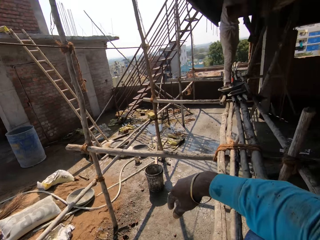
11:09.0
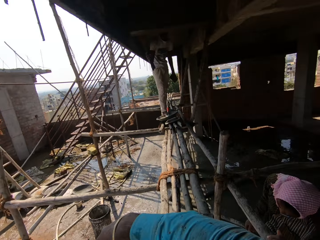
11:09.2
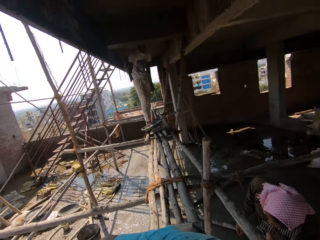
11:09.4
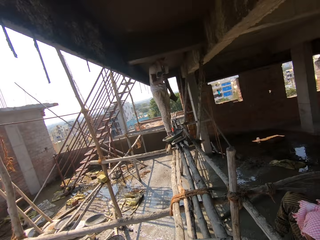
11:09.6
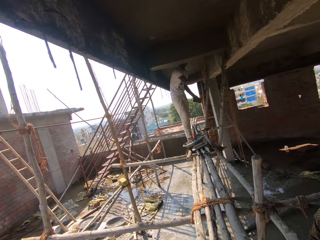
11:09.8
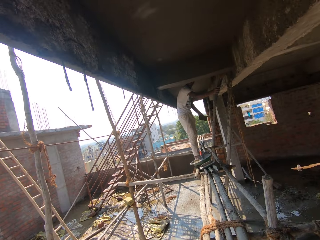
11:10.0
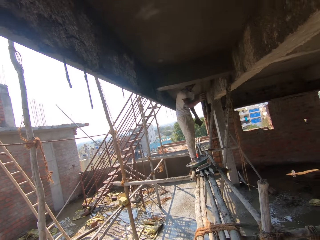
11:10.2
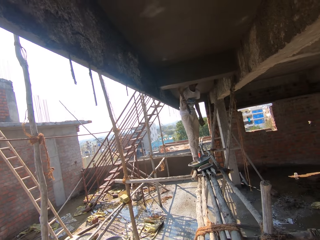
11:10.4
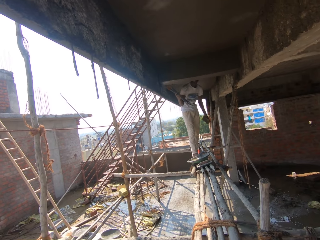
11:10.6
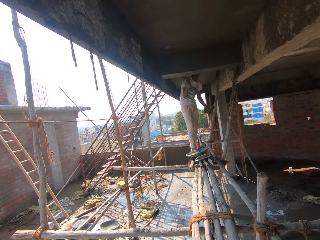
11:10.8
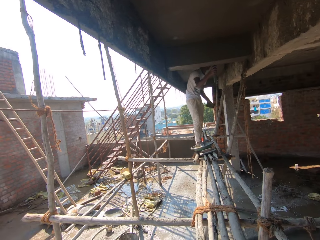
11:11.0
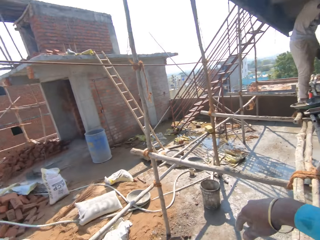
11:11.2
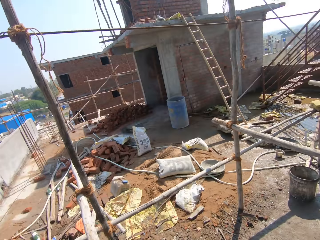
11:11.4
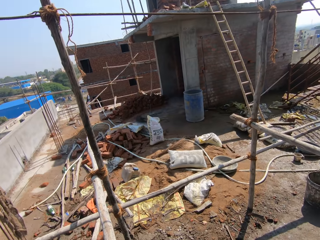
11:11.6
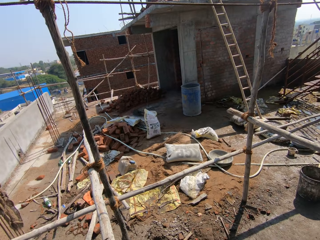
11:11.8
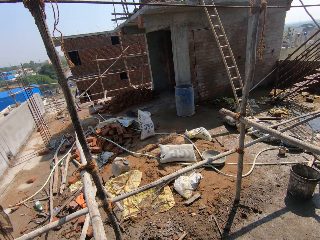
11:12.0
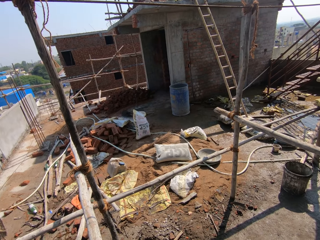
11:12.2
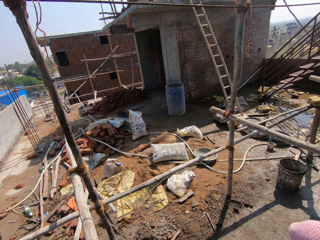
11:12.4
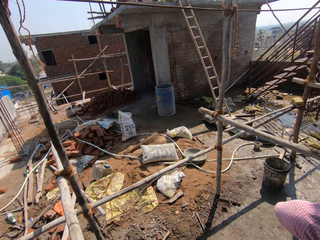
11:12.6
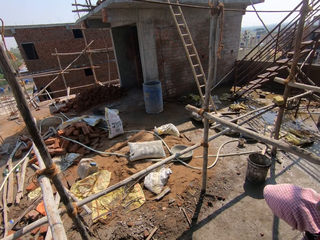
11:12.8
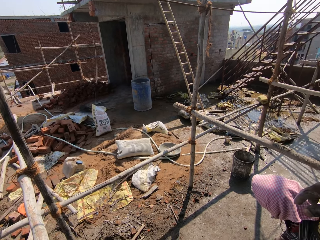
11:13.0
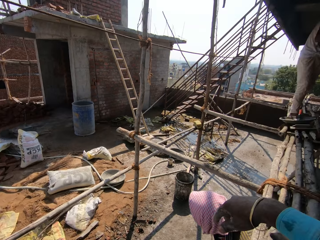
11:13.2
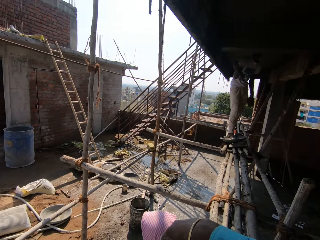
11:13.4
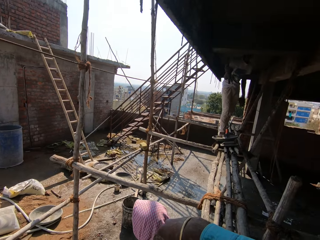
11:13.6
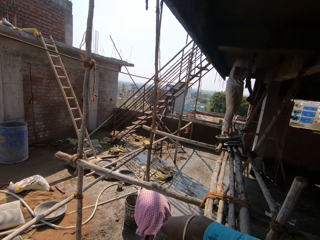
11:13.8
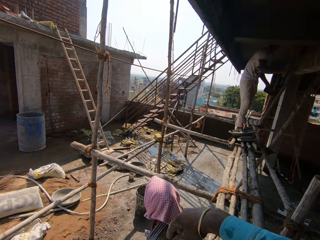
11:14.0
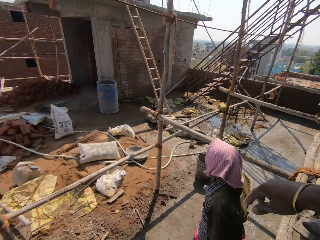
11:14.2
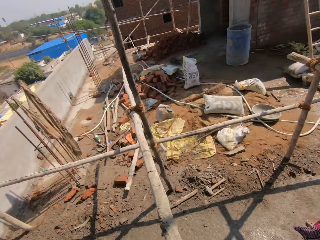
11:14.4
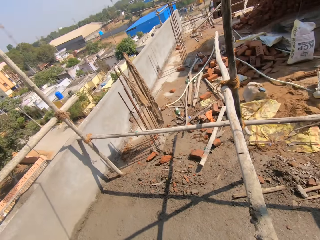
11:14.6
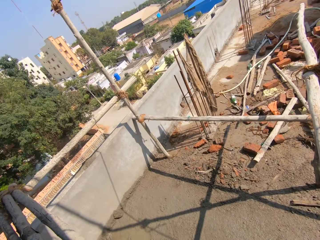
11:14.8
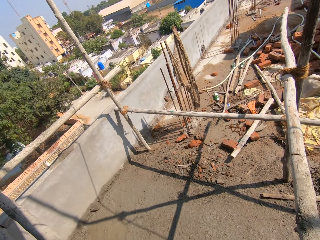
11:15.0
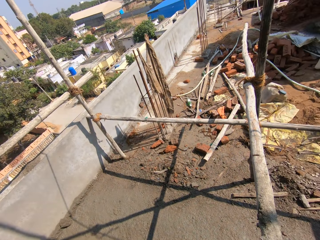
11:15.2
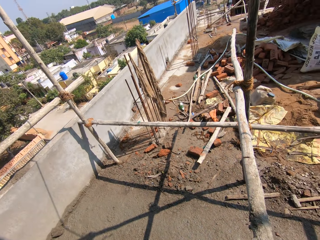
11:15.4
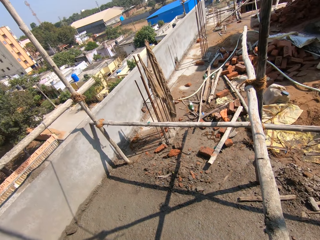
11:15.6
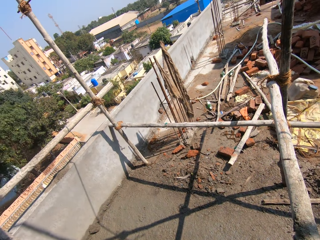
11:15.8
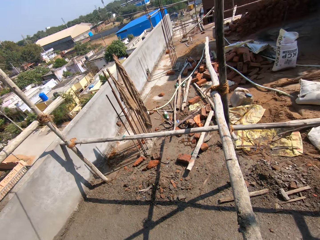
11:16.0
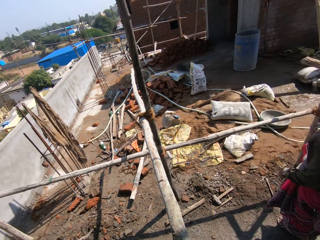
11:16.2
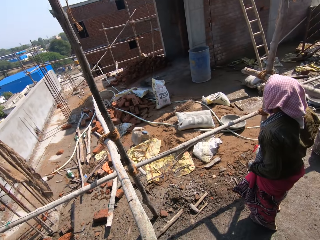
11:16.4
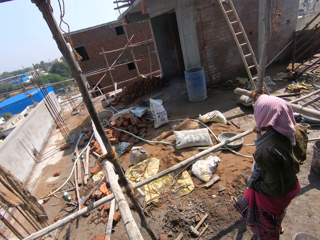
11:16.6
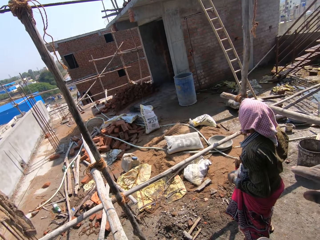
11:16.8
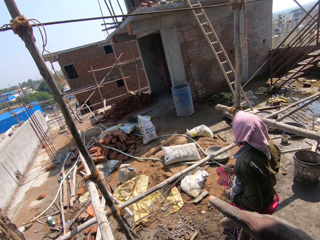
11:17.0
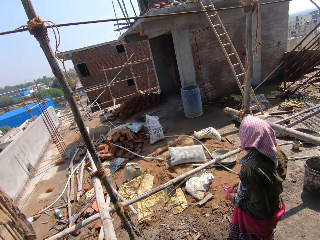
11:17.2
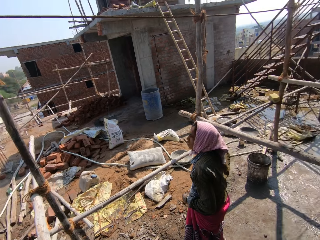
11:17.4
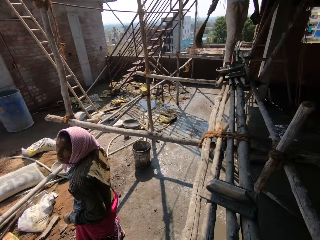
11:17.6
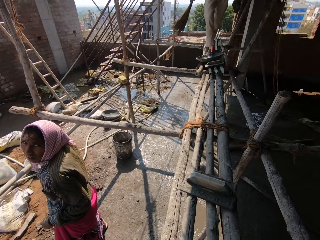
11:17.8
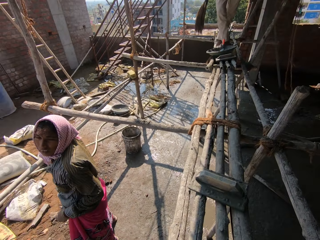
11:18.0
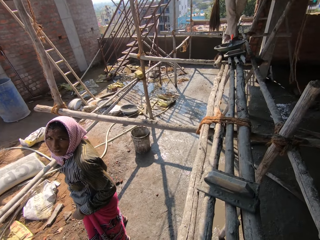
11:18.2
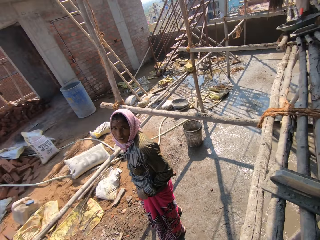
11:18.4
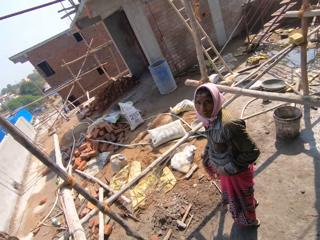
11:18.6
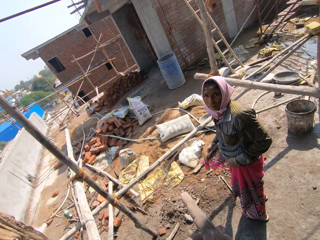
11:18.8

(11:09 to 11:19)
A man sweeps the wall with a broom. The camera wearer looks around the construction site. A woman stands beside the camera wearer. The camera wearer looks around the construction site.

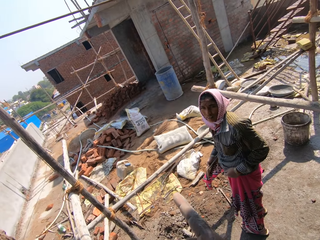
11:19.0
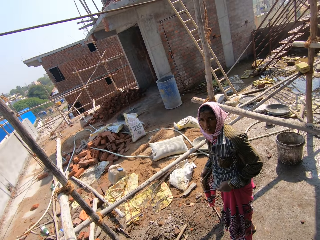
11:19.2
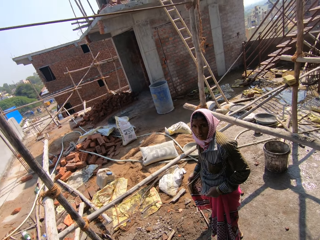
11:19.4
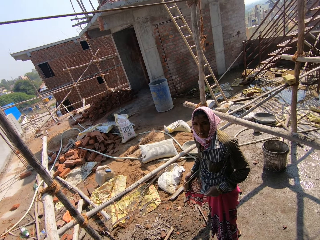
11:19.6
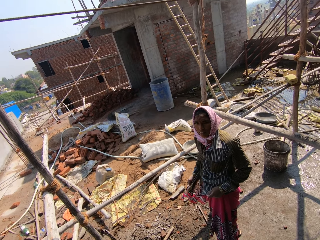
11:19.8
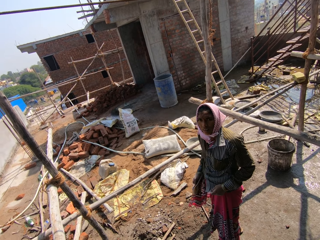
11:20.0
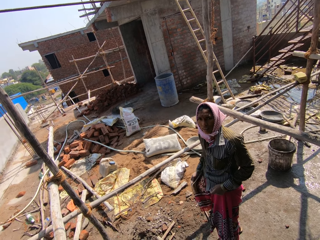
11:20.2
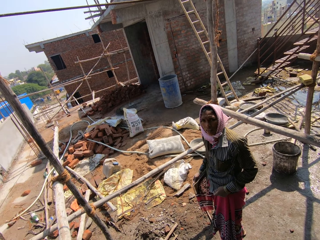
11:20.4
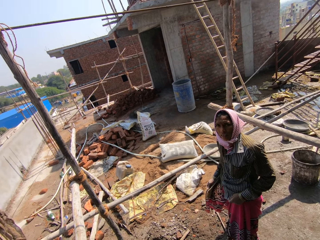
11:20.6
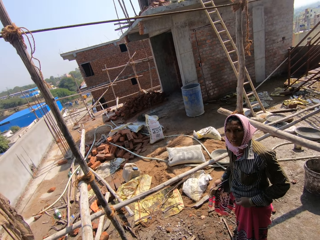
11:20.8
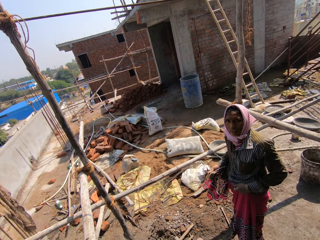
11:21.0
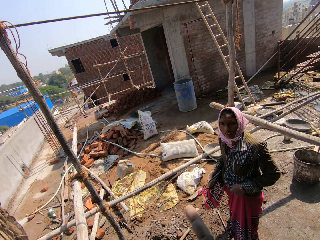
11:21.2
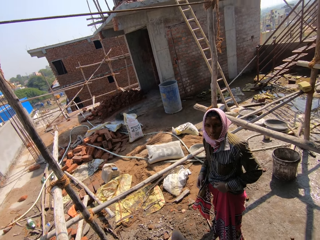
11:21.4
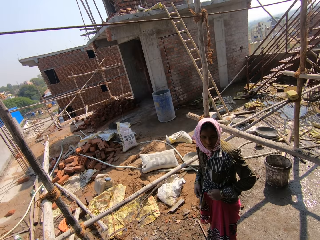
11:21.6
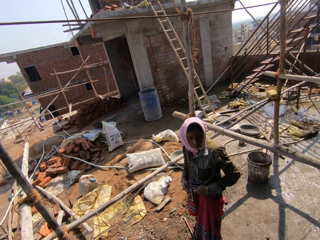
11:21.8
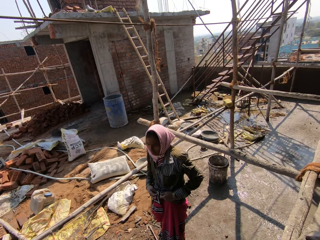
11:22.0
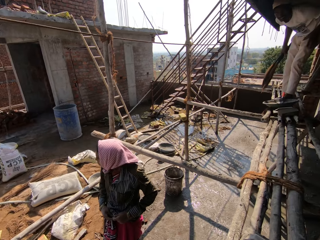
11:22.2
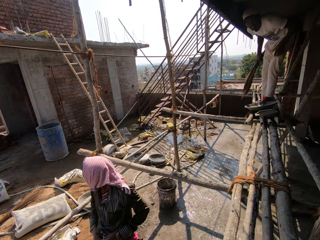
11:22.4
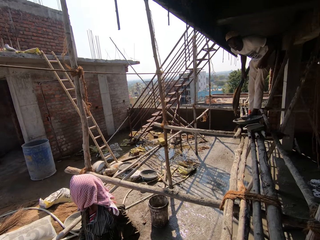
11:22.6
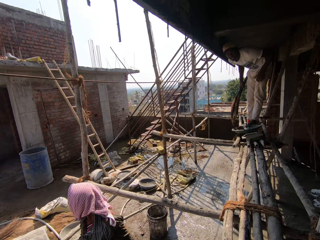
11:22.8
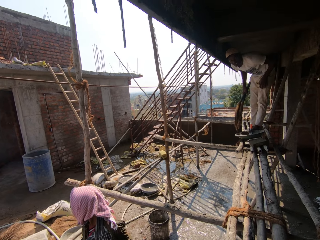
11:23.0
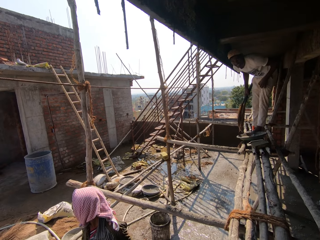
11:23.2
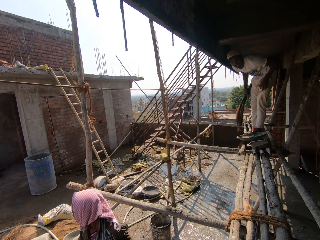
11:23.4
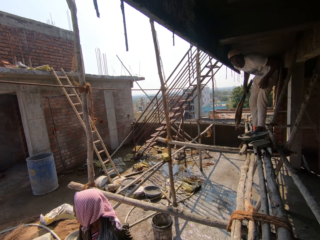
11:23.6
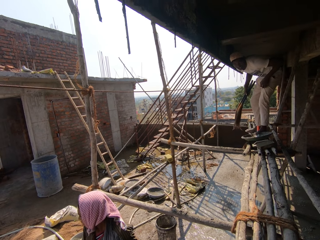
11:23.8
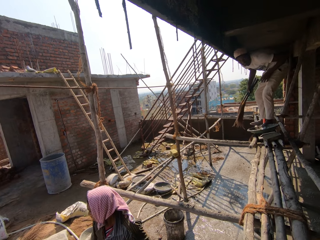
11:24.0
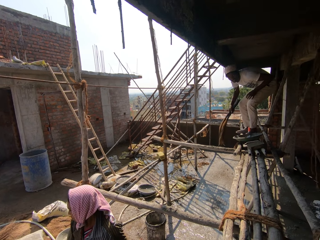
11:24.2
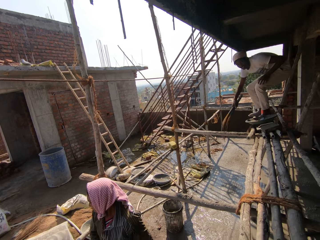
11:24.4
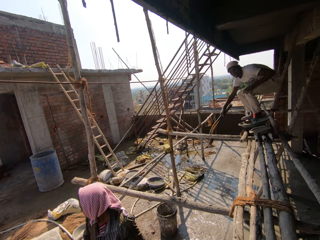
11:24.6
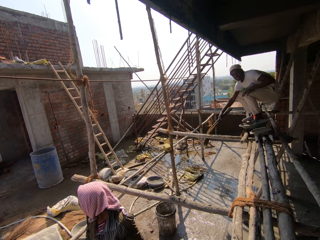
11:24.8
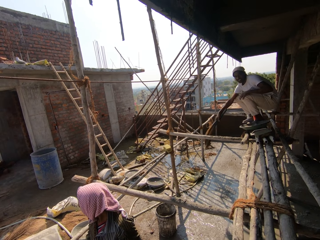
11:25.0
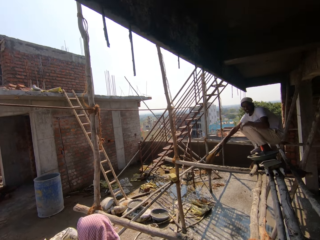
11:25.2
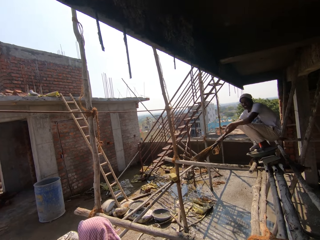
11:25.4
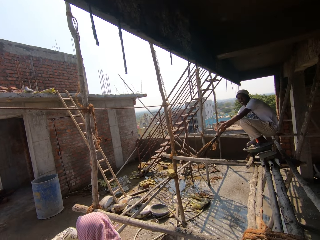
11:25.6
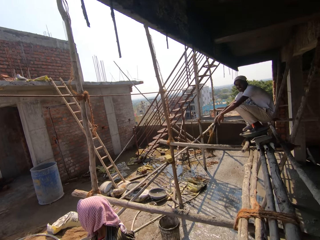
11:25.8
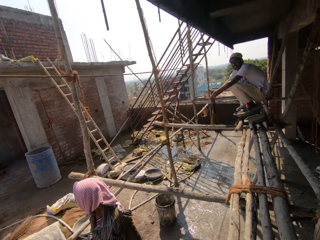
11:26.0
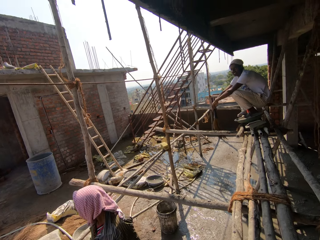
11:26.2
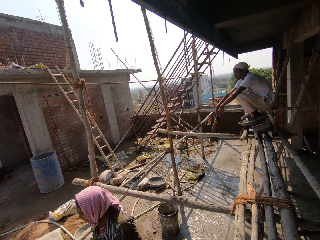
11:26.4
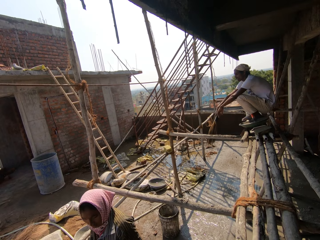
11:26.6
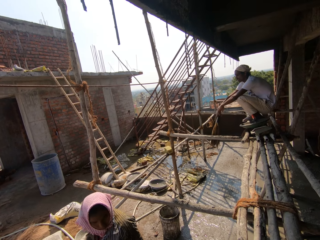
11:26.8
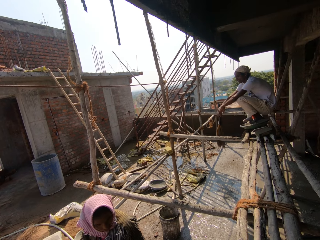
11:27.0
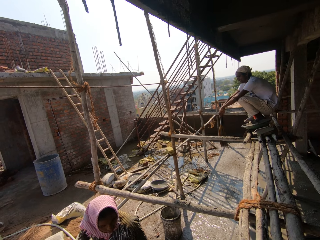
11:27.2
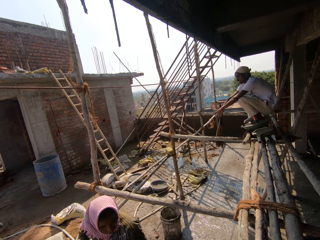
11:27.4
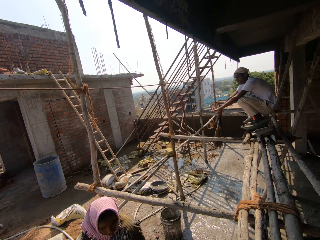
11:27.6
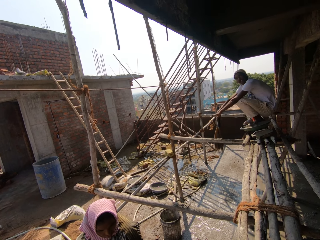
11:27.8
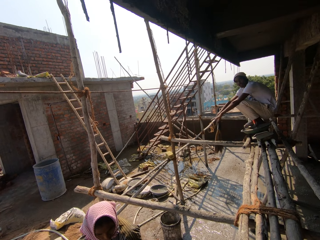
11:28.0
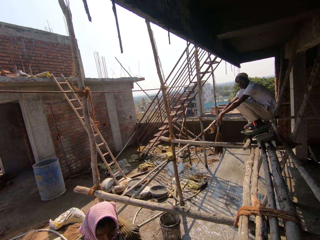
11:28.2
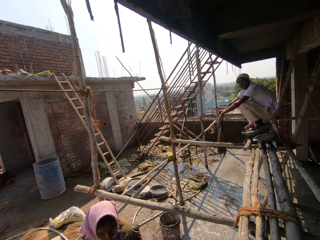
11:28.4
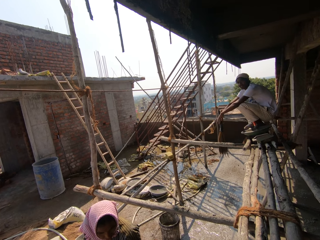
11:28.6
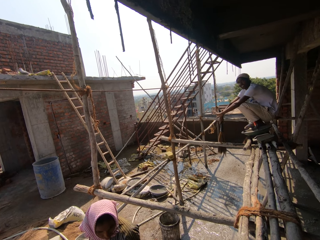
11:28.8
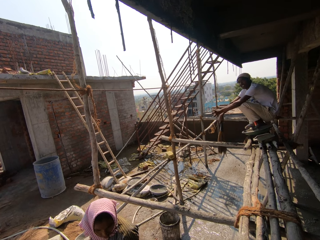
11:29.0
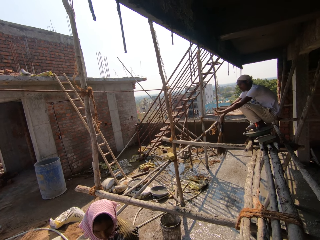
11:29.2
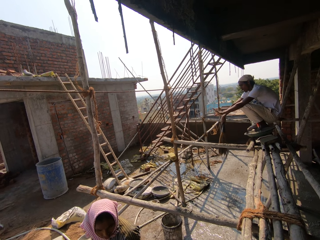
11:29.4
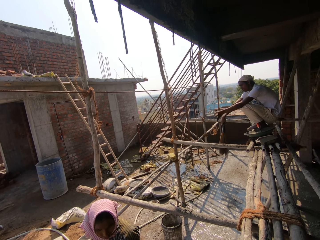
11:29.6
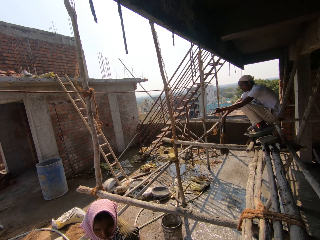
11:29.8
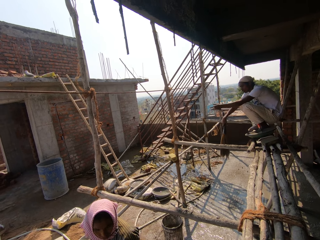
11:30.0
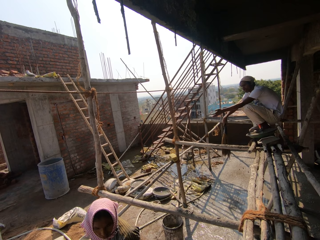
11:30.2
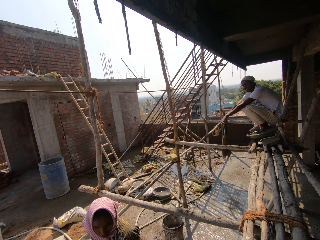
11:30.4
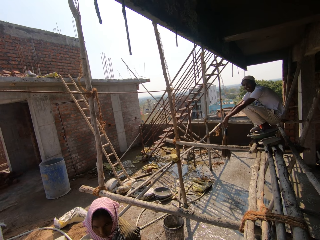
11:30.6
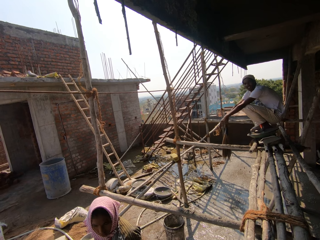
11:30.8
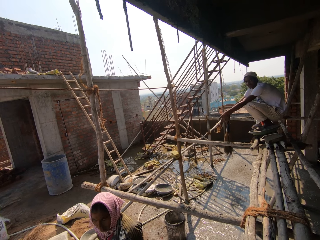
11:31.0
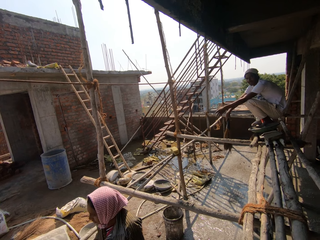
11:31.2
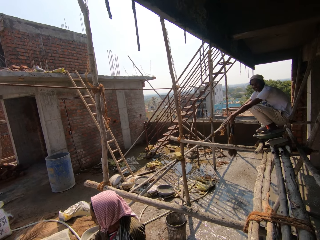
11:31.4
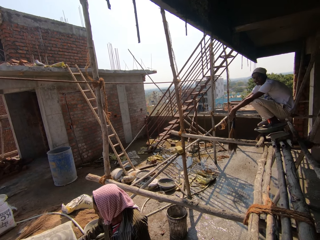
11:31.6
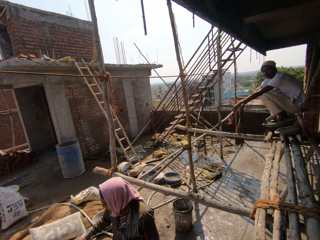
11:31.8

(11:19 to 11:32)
A woman looks at the camera wearer. He gestures his finger. He interacts with the woman. The woman holds her cloth. The camera wearer gestures his finger. A man bends and pulls his pants. The camera wearer interacts with the man. The man holds his knee and squats. The man gestures his hand.
